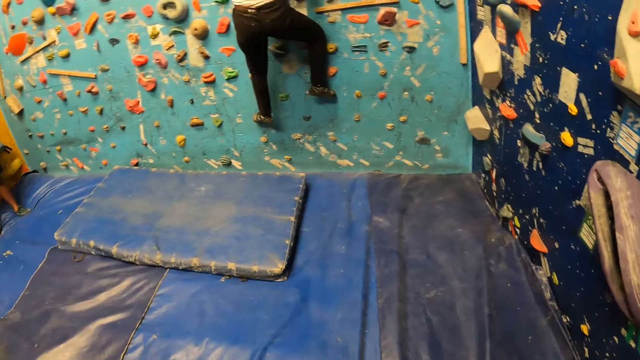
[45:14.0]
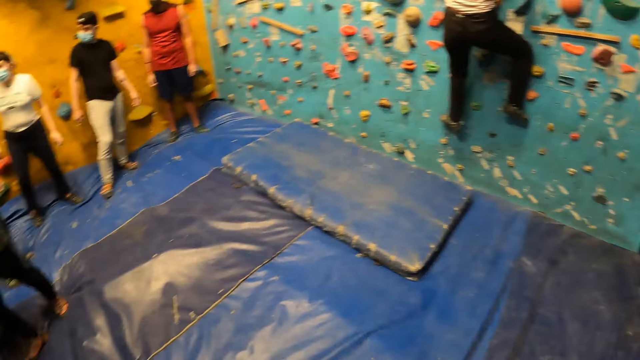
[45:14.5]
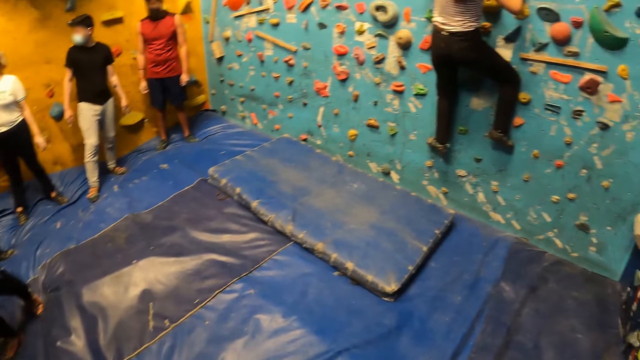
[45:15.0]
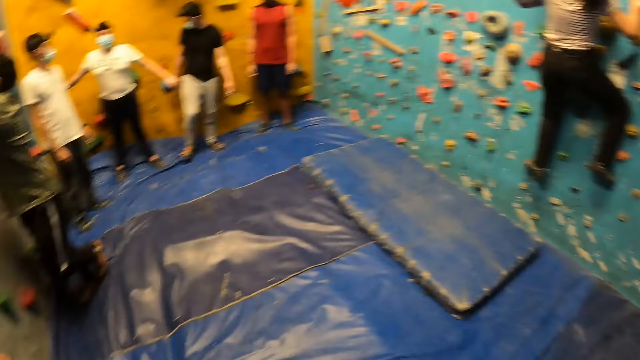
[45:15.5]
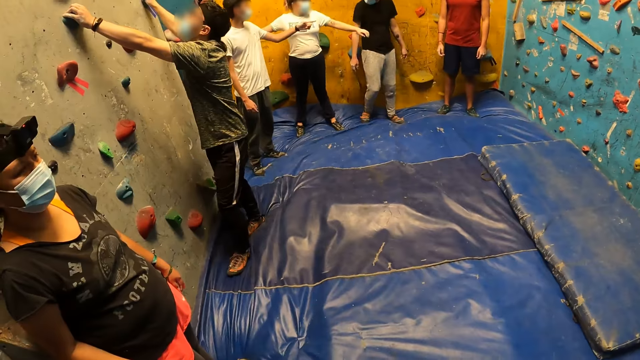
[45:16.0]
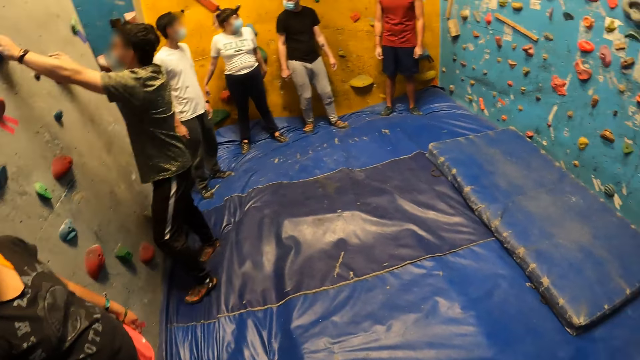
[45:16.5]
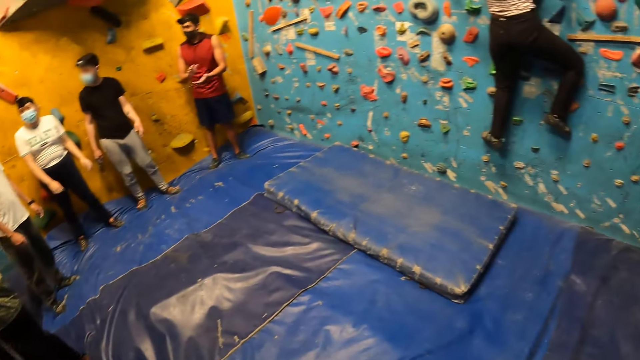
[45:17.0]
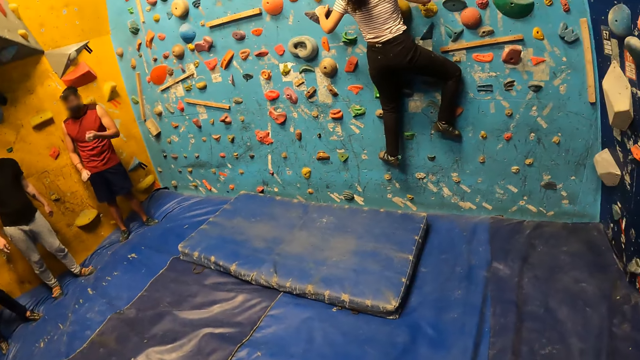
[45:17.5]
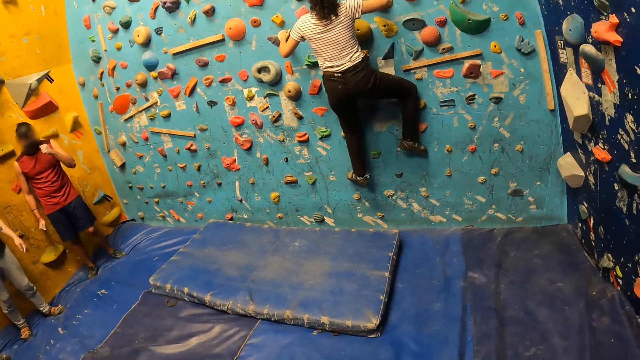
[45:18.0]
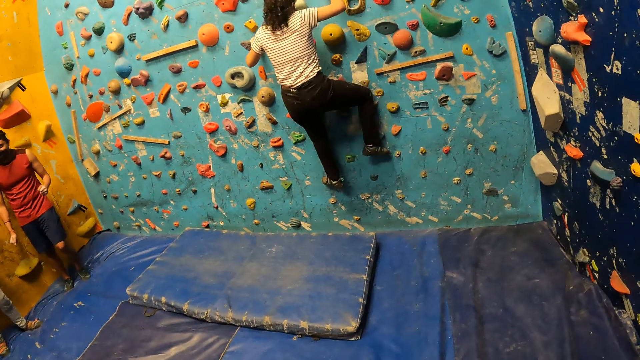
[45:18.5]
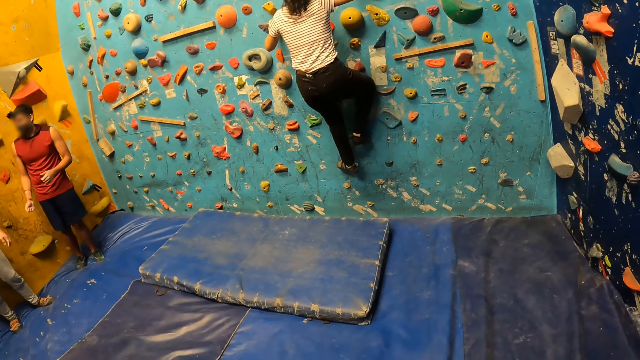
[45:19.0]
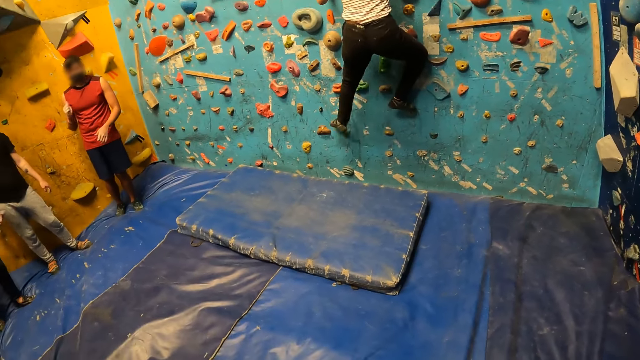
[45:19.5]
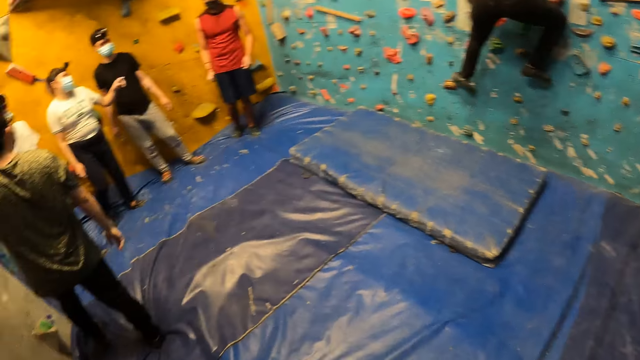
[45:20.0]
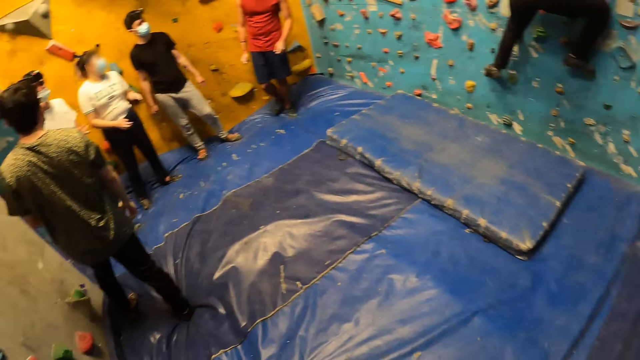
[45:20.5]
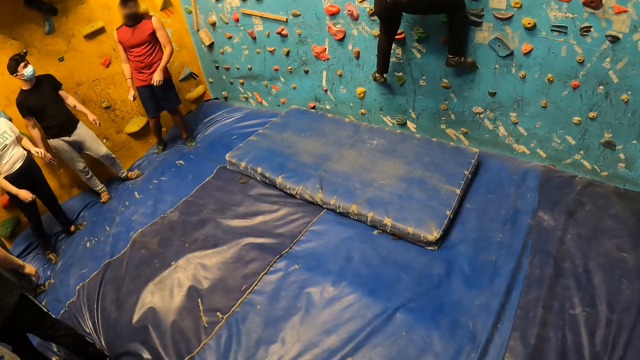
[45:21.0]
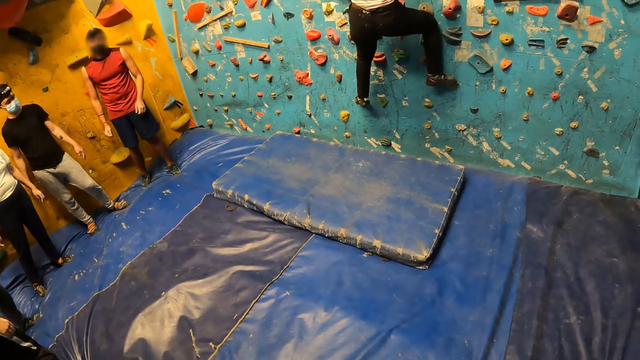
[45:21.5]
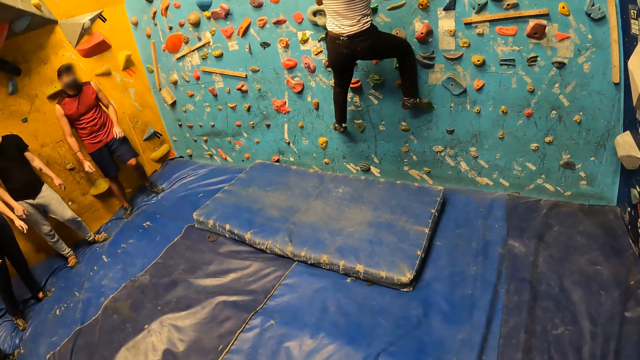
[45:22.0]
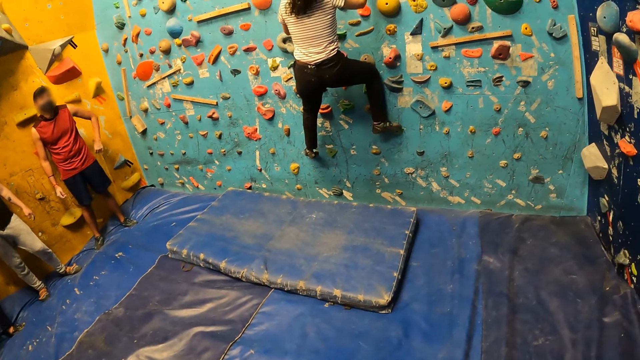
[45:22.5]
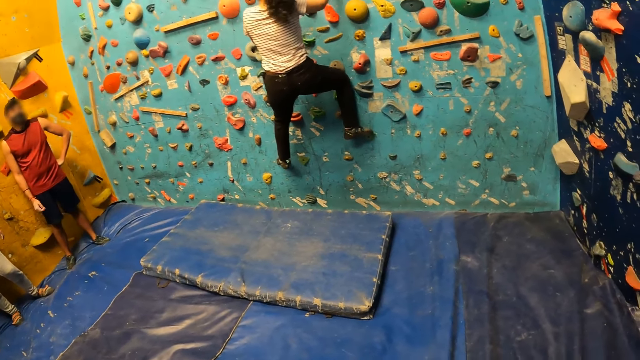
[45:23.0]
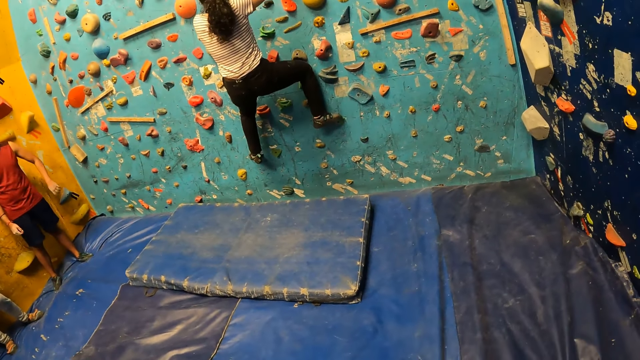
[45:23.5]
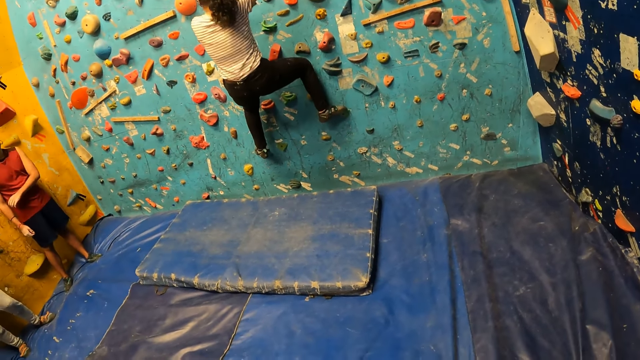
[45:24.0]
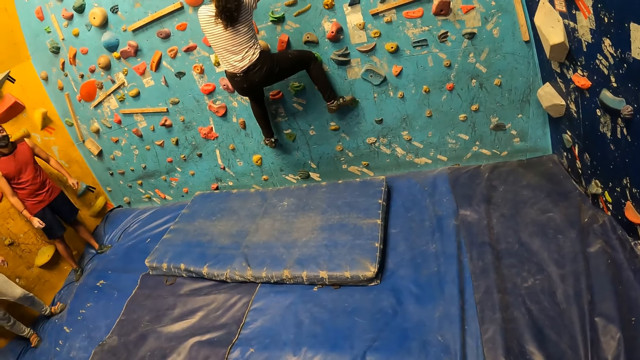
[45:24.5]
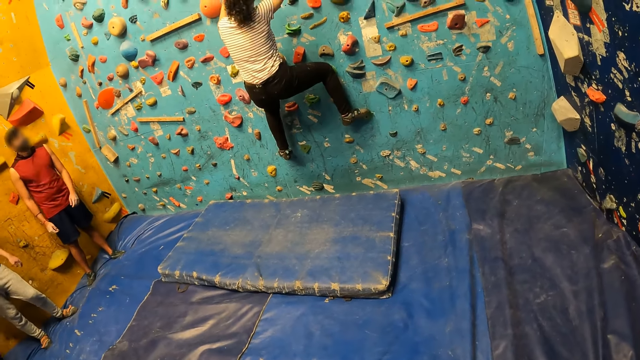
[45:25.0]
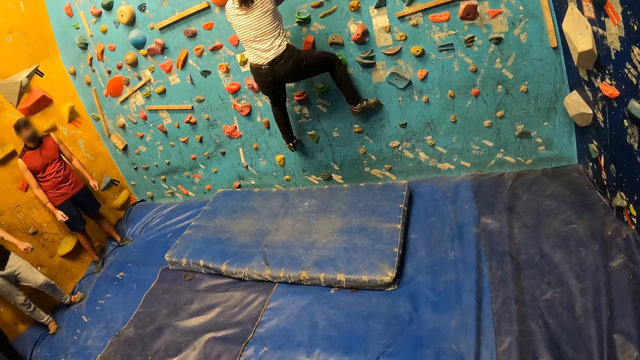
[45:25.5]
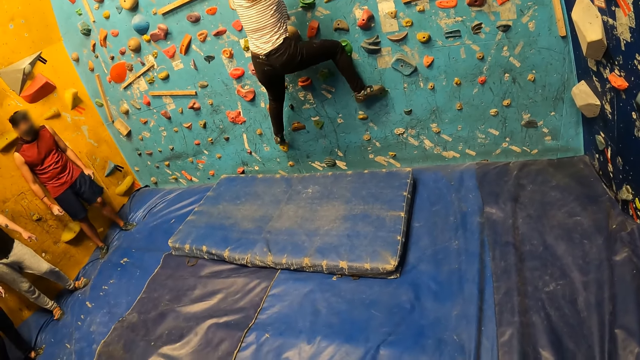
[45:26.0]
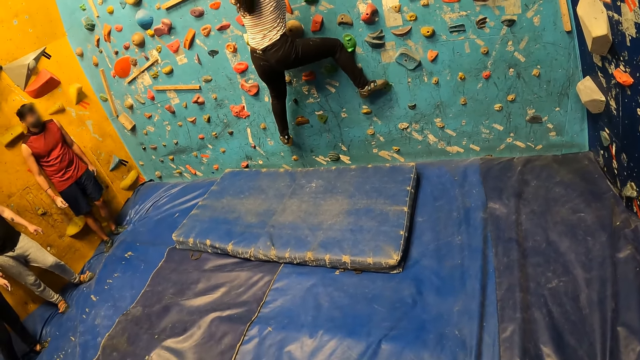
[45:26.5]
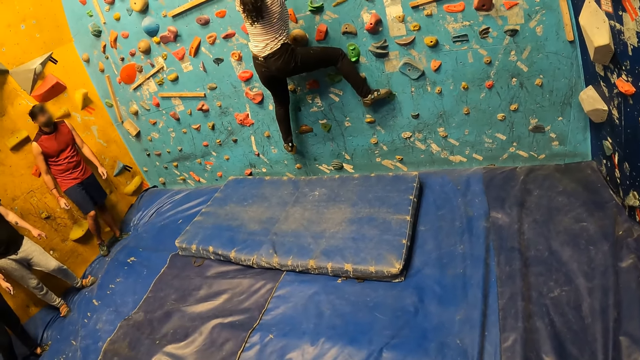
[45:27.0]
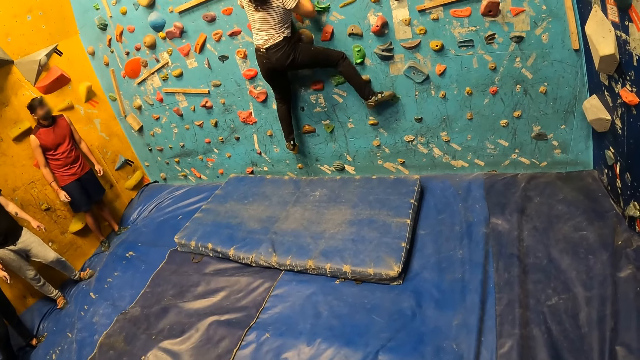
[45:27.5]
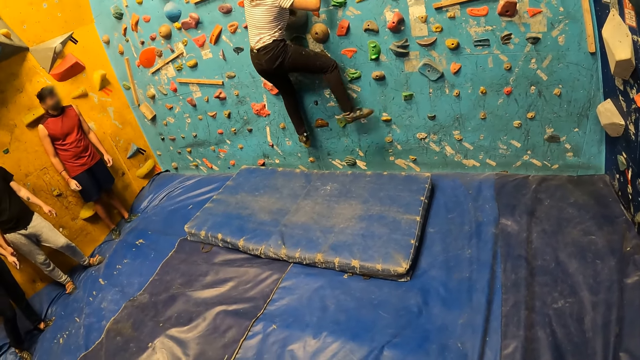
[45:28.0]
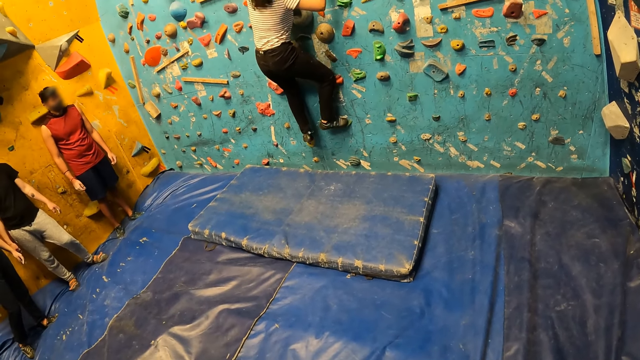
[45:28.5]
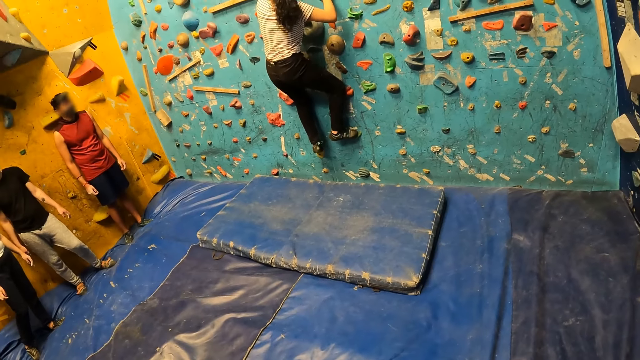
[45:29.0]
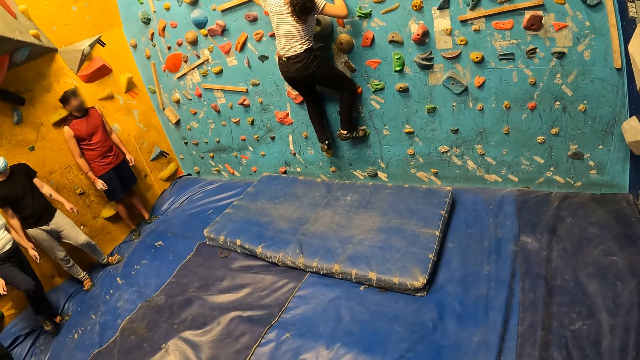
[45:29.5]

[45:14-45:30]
The camera wearer turns towards a man. They turn towards a group of people. They look at a woman climbing the wall.

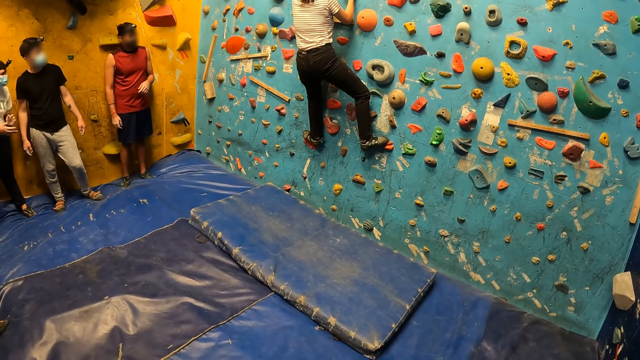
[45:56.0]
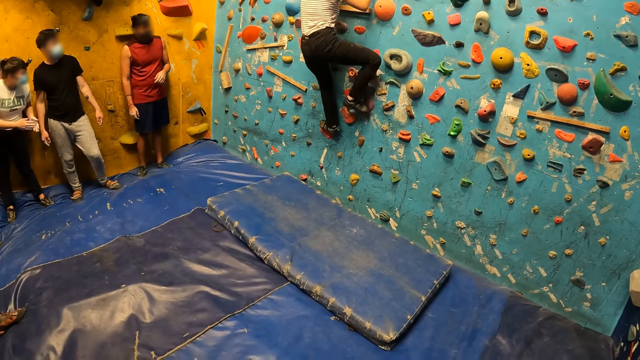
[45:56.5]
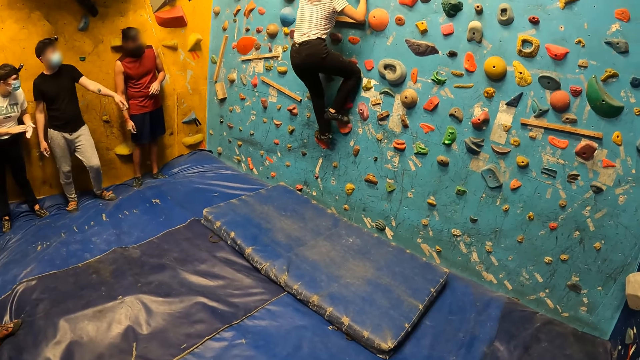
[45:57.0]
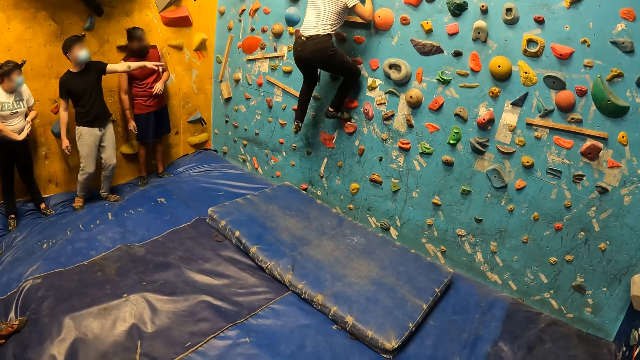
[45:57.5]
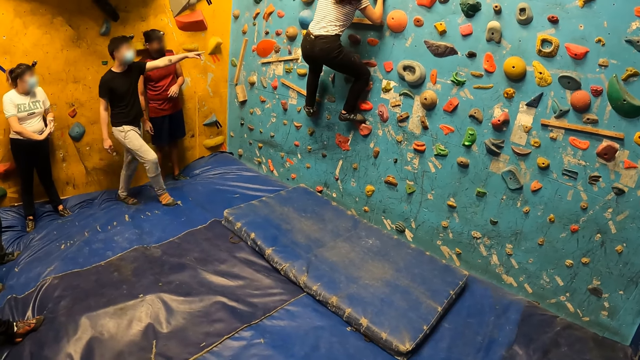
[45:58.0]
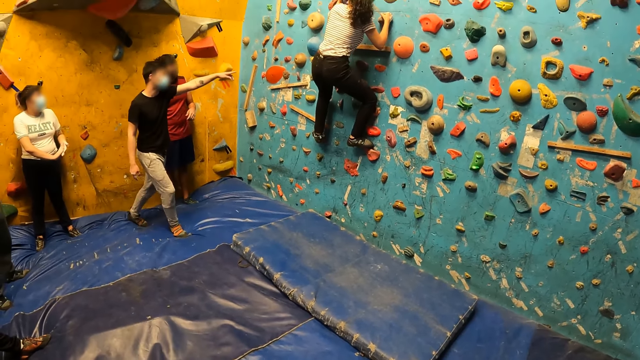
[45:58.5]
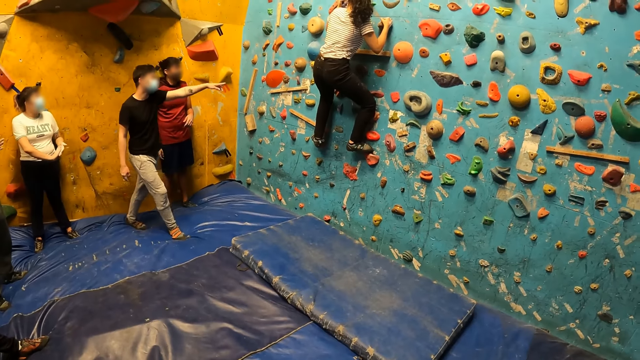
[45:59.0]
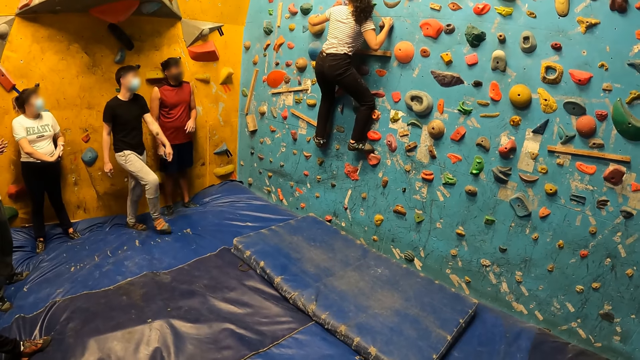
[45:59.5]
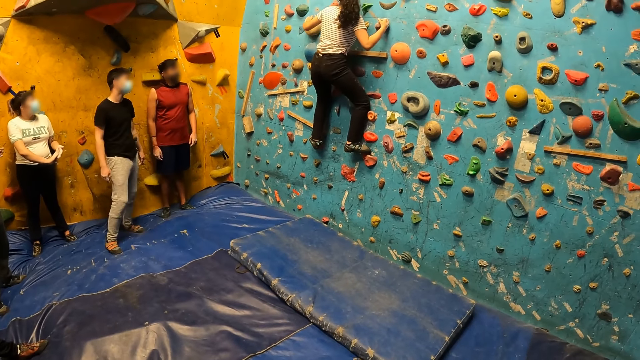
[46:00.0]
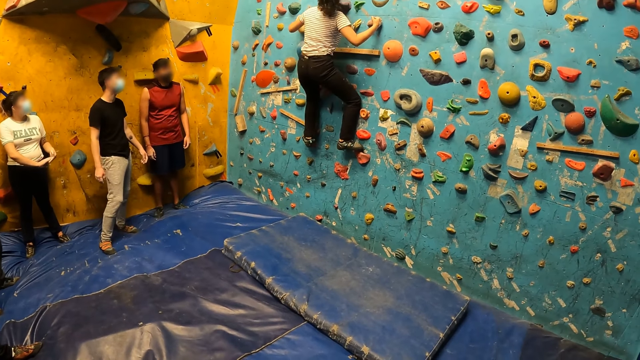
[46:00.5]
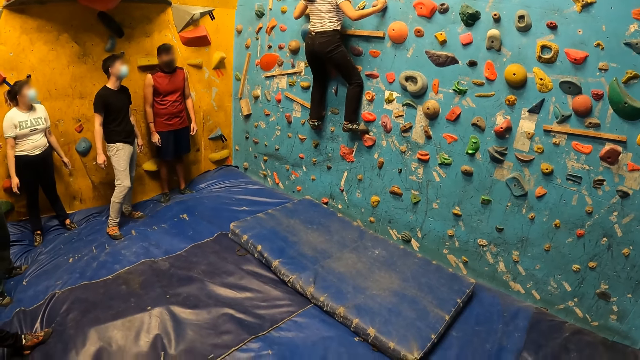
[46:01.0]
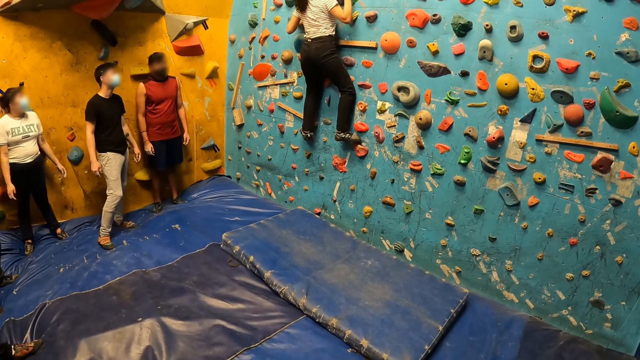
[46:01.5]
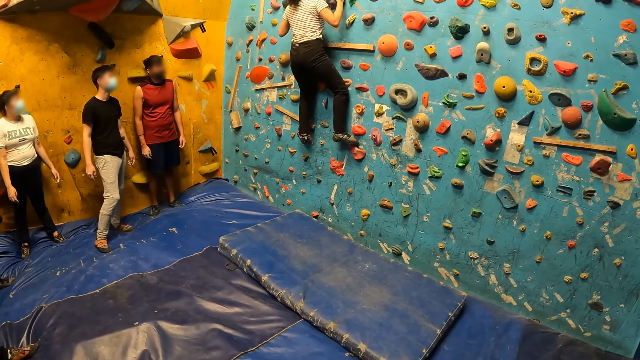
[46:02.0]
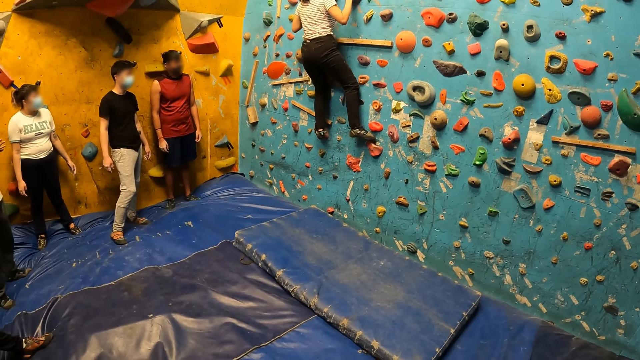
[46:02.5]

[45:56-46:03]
A man speaks to a woman.
